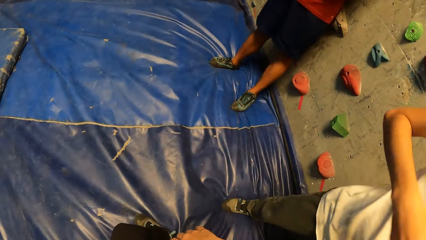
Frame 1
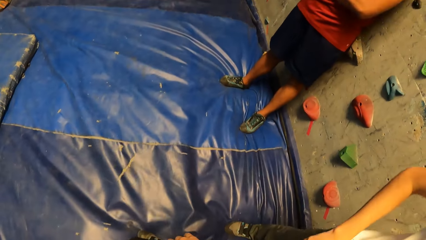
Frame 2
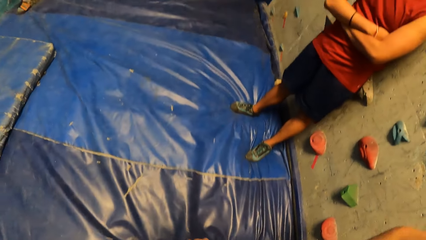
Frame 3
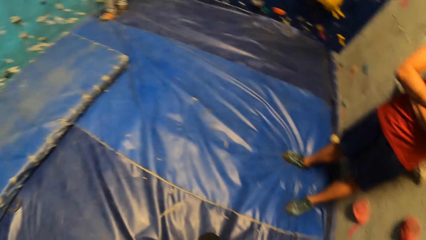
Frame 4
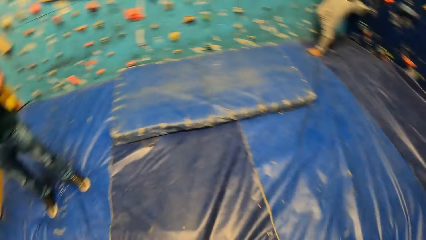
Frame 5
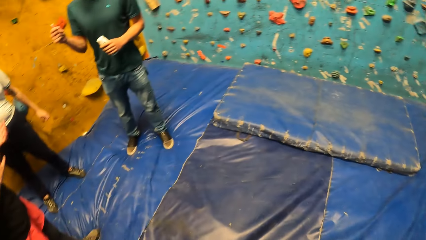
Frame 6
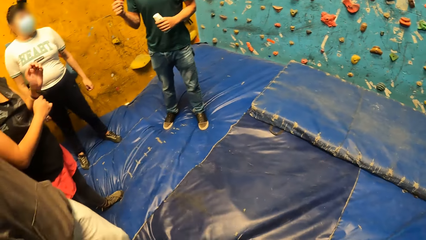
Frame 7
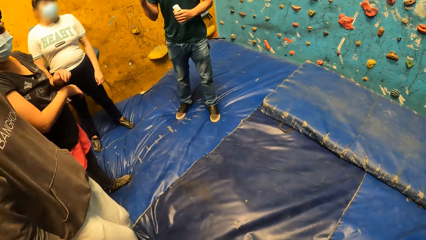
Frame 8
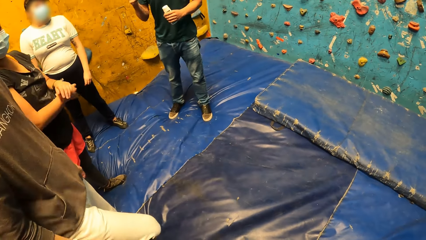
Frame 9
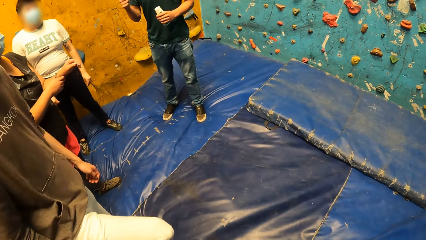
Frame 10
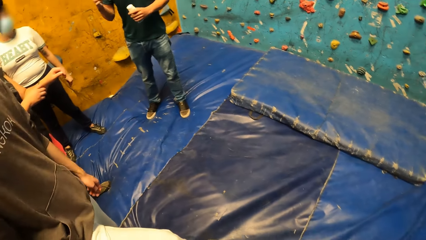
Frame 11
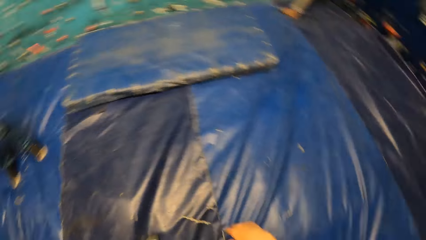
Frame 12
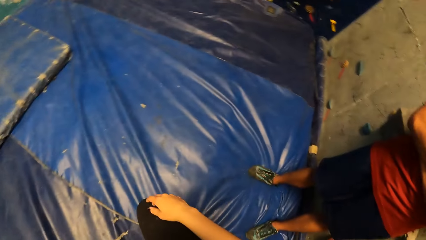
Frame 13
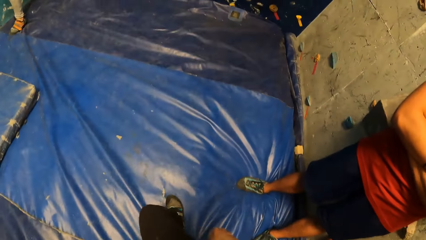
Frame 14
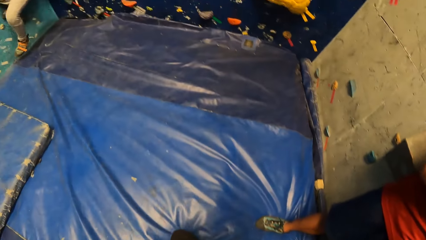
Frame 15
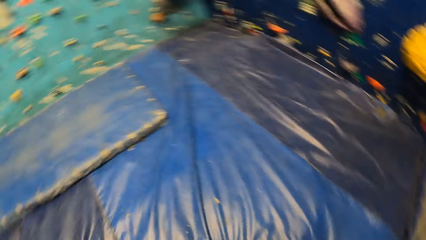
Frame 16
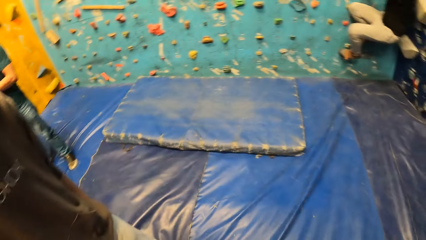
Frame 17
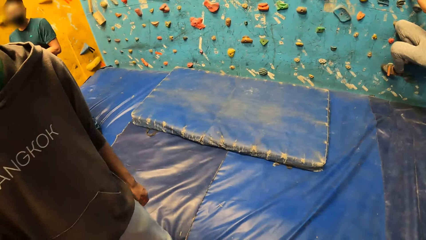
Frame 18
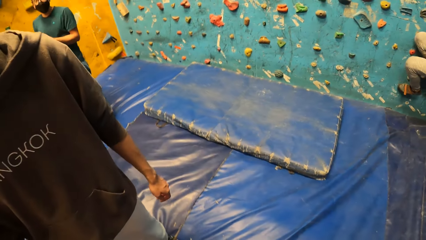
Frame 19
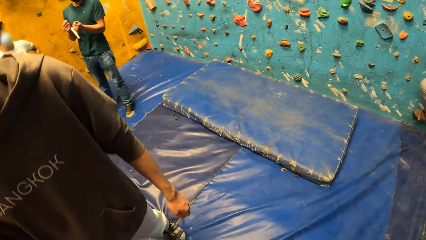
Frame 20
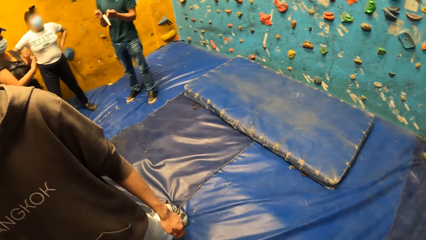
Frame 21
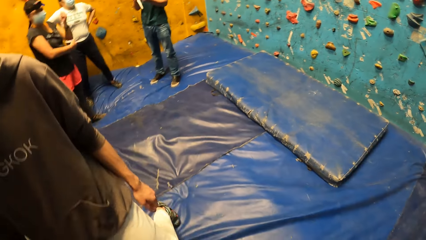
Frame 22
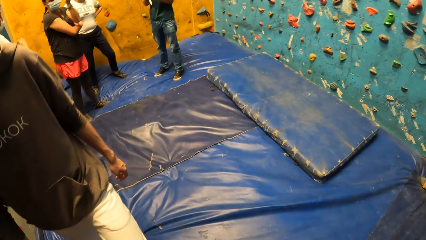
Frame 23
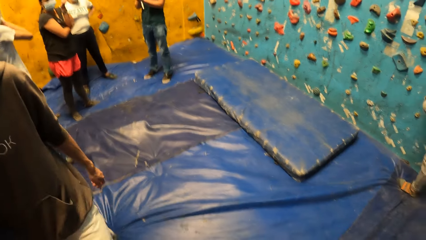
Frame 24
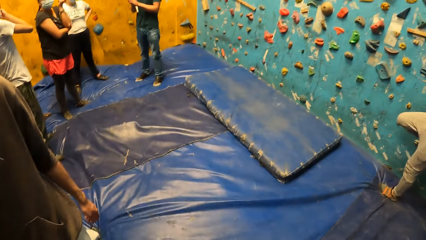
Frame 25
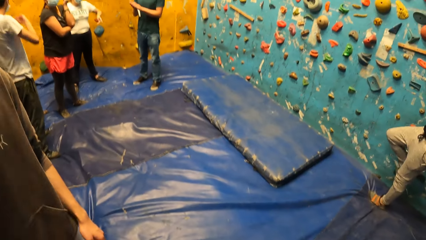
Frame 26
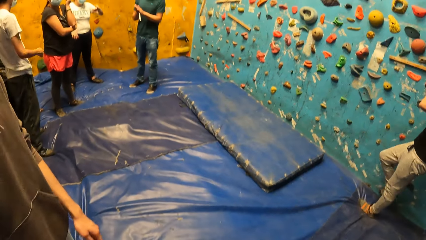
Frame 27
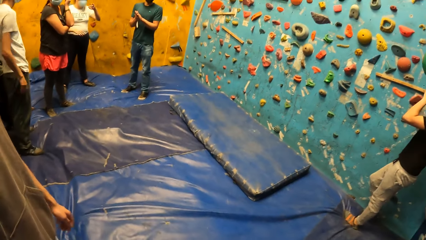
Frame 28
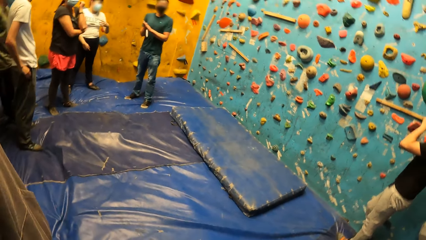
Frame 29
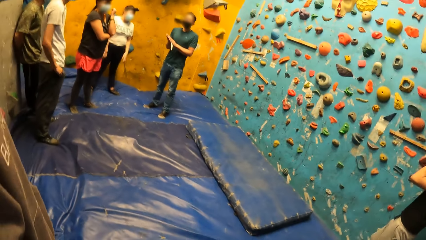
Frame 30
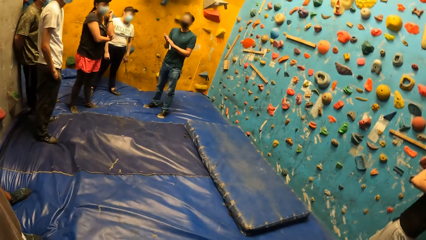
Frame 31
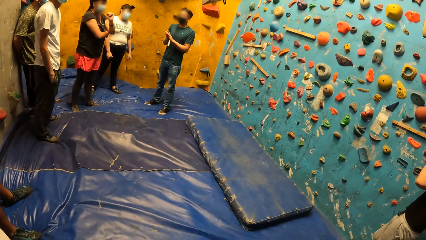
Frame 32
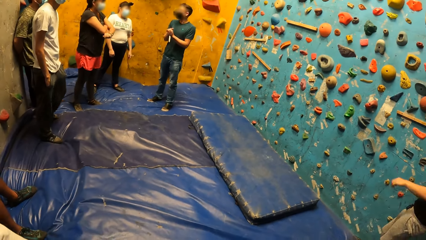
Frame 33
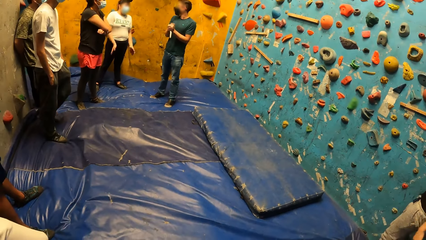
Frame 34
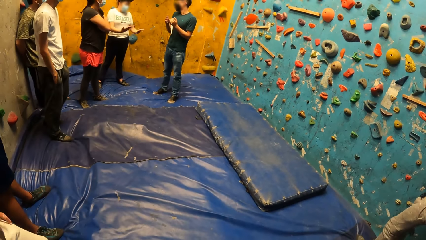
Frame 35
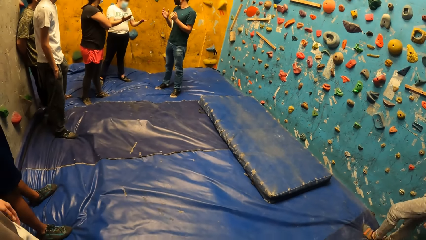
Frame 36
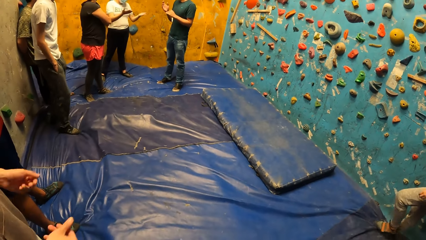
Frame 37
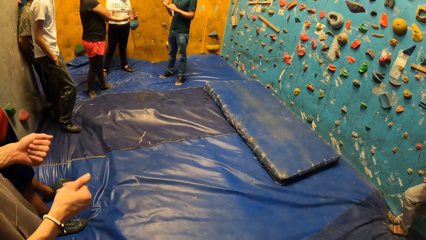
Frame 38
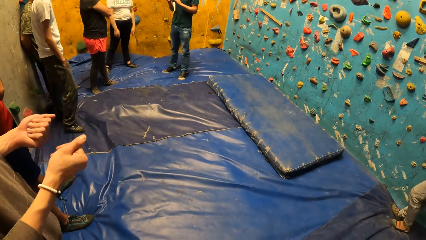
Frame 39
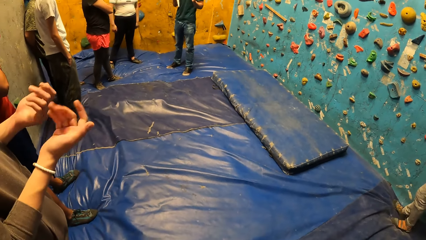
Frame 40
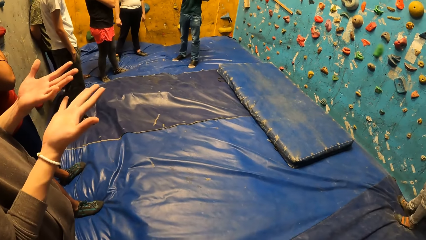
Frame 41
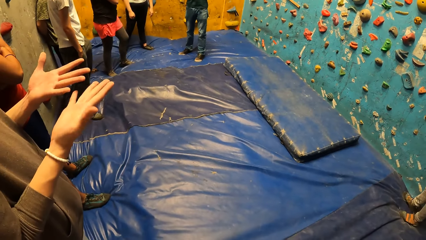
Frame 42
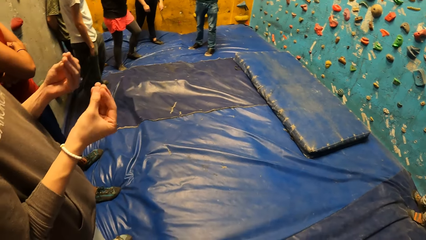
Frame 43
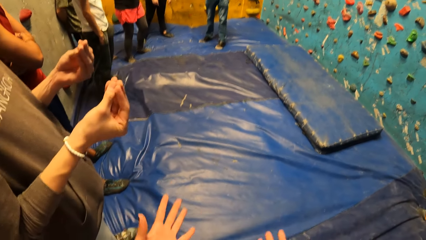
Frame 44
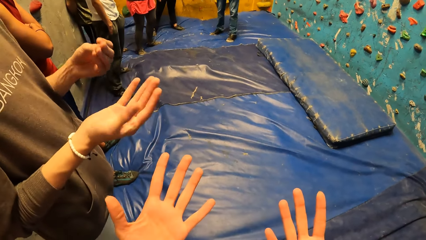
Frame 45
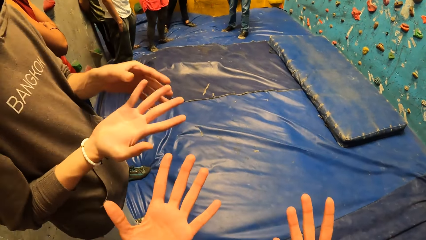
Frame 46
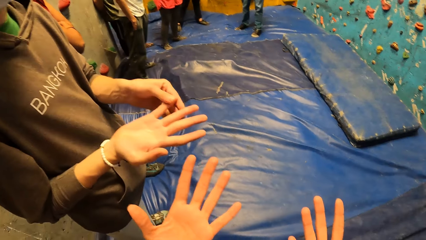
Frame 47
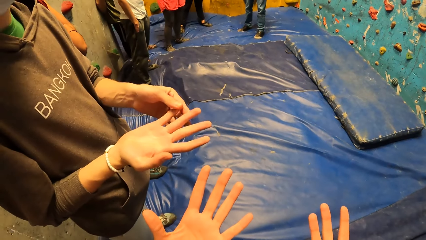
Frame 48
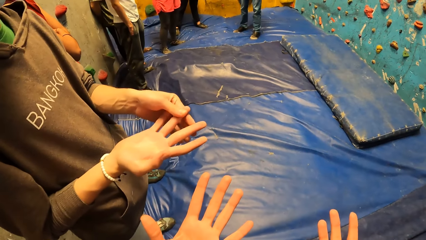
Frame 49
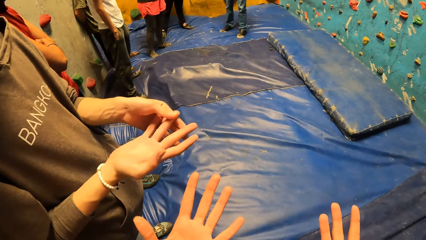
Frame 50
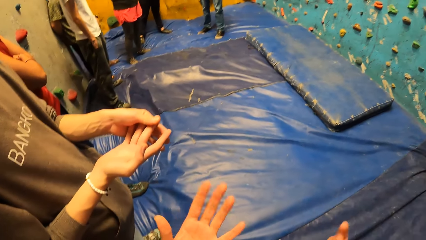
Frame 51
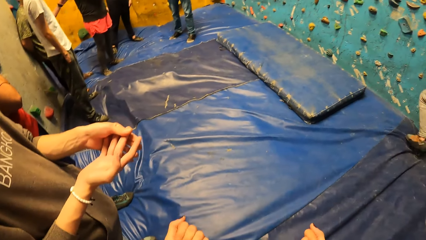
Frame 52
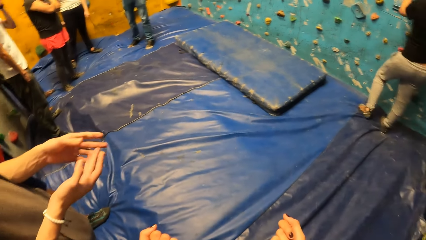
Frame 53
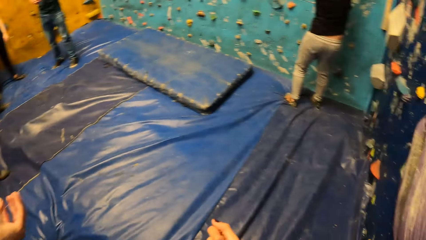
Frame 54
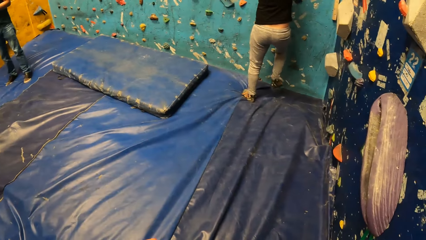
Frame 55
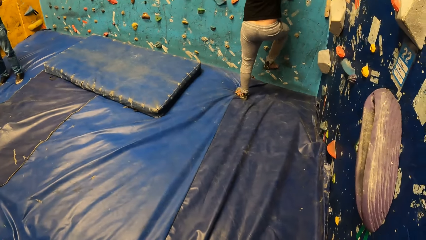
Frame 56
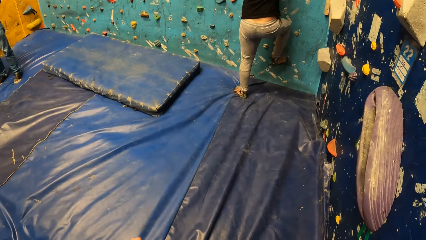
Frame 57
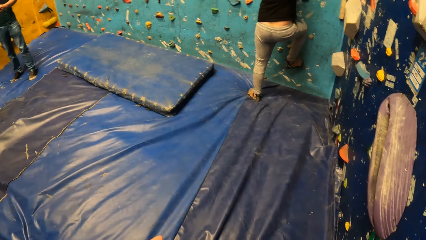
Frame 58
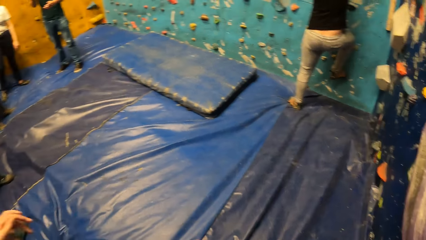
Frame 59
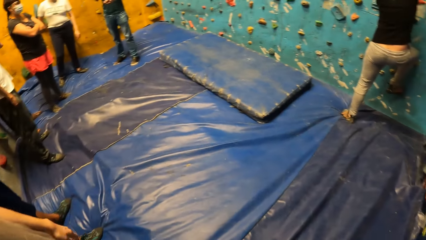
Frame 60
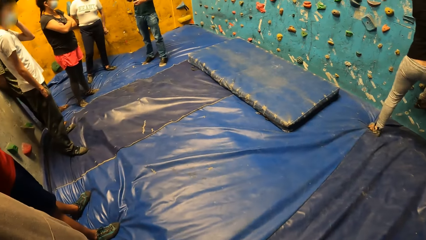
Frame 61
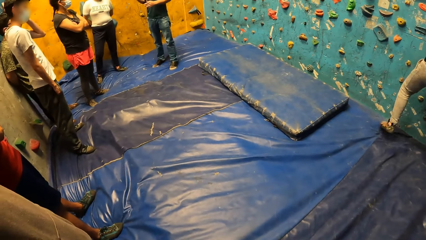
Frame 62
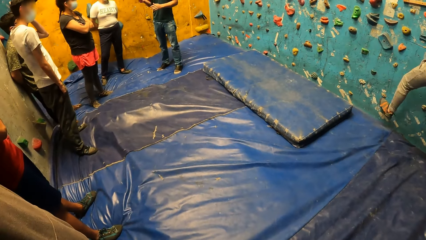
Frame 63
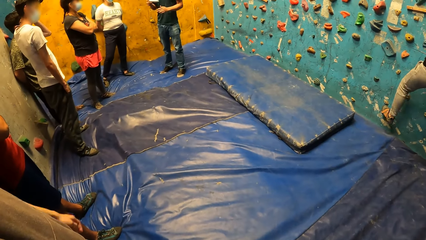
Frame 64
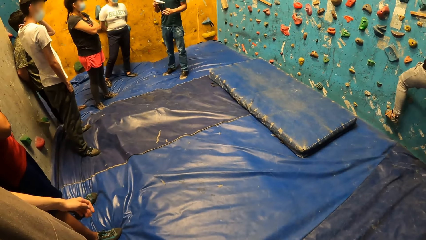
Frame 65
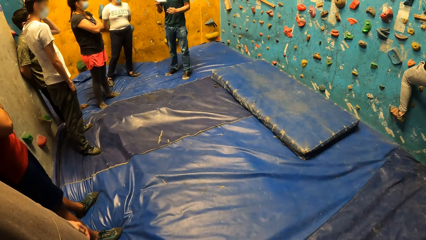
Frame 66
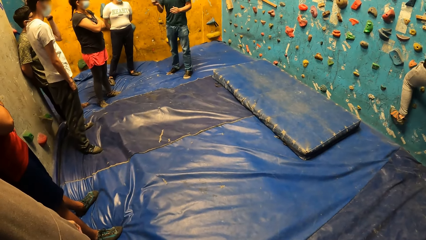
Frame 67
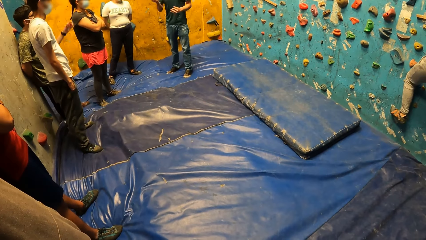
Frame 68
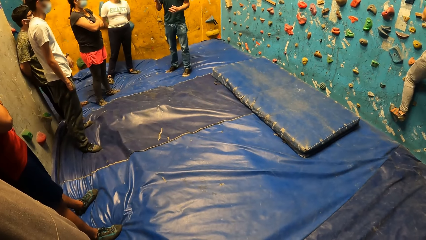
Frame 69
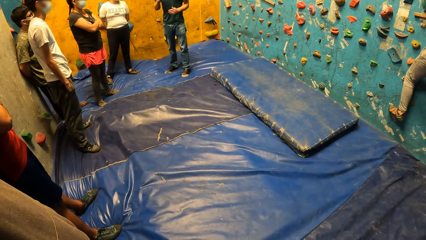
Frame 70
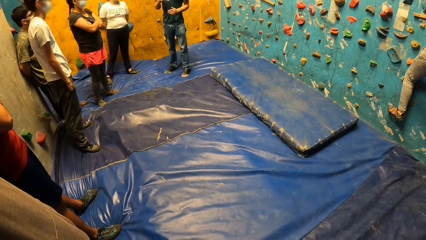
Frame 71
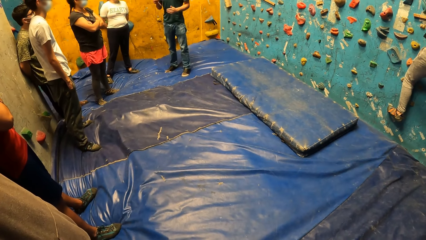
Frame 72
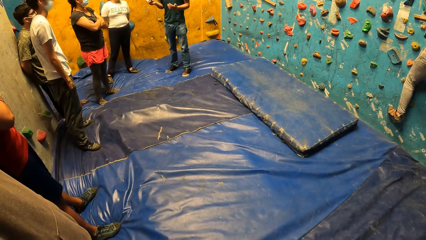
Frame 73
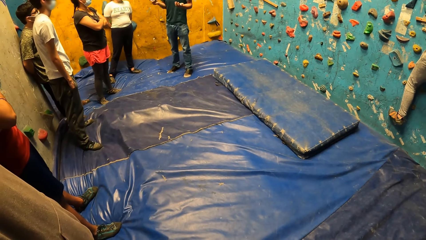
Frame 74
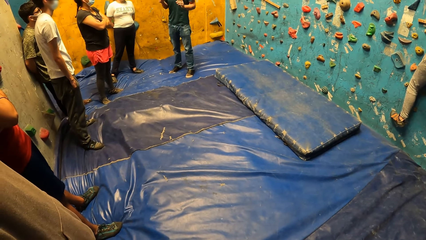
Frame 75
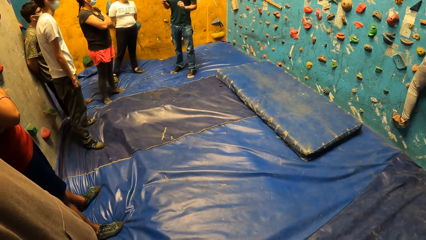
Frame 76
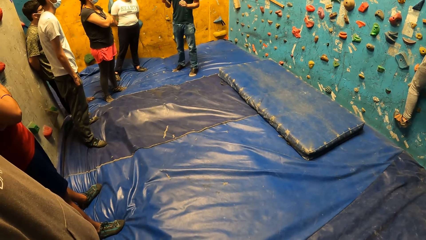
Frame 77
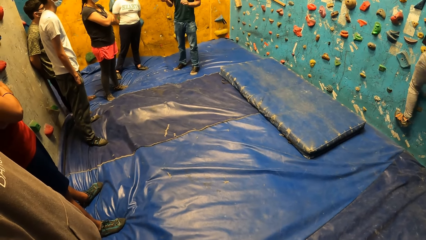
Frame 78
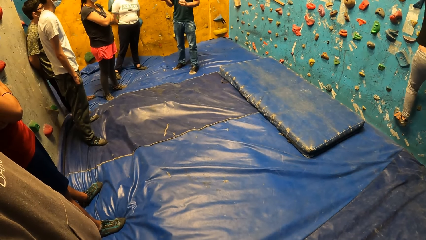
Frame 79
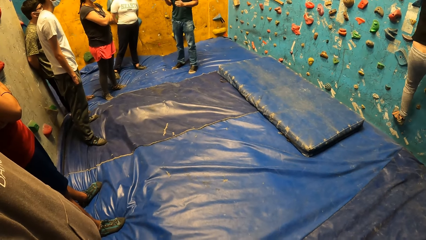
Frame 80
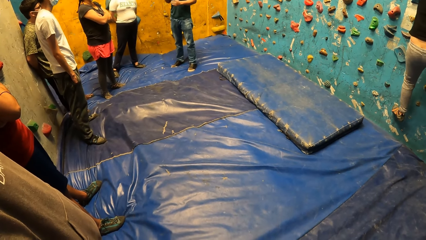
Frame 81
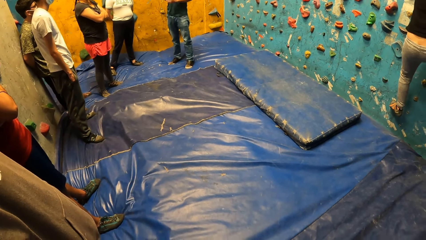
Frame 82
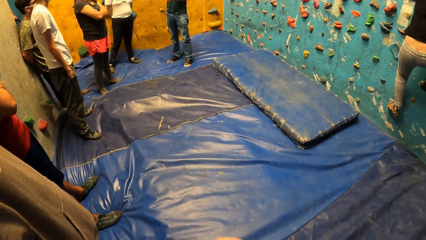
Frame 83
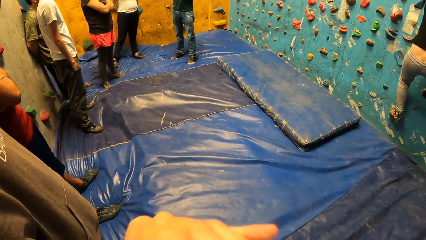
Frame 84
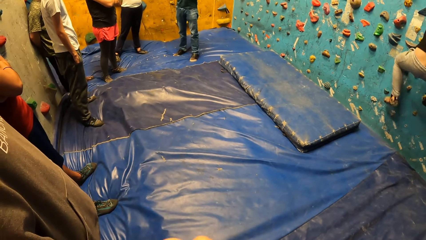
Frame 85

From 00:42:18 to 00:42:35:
A man climbs the wall and gets down from the wall. The camera wearer looks at his hands. Another man shakes a chalk container in his right hand. The first man climbs the wall. The camera wearer looks around the building.
